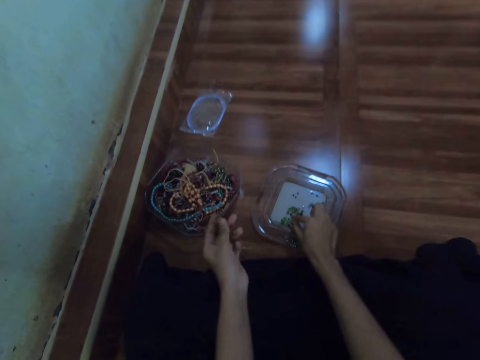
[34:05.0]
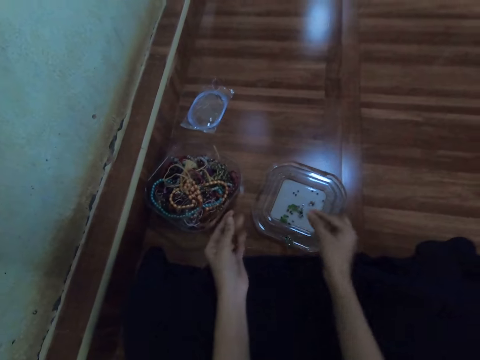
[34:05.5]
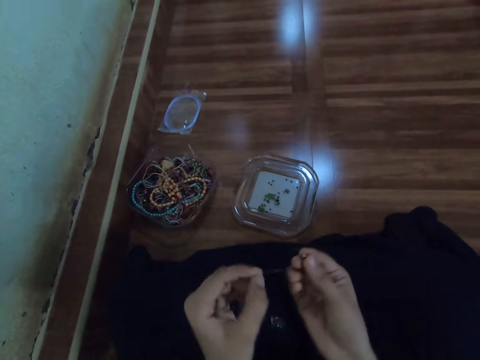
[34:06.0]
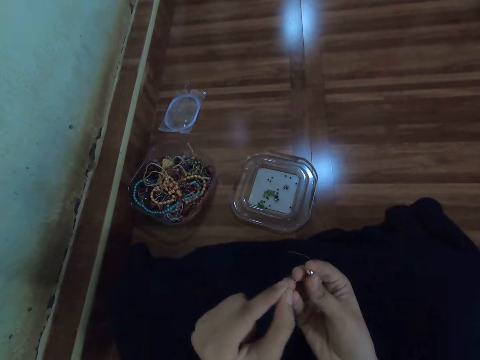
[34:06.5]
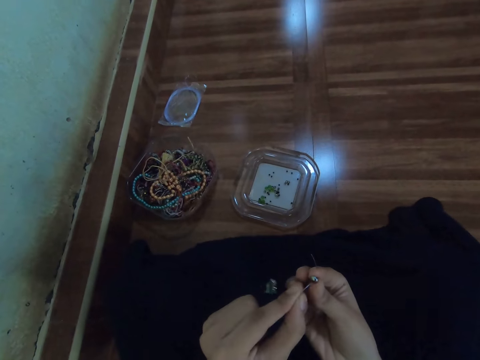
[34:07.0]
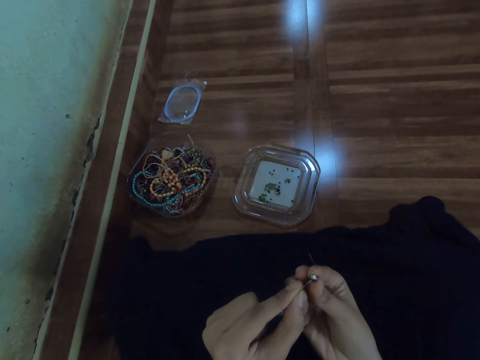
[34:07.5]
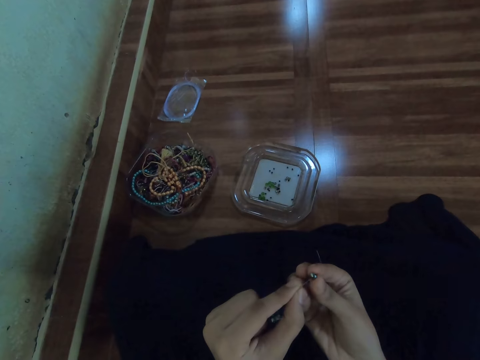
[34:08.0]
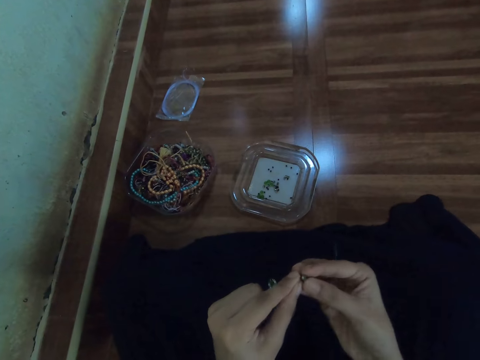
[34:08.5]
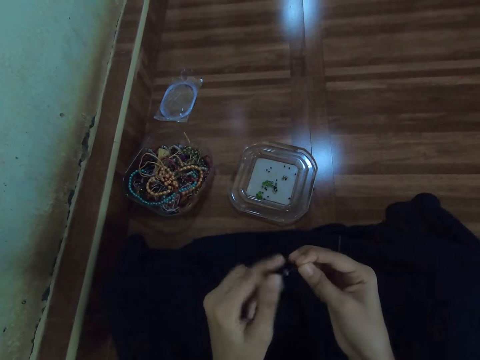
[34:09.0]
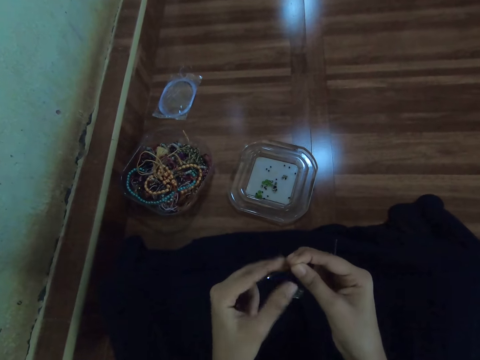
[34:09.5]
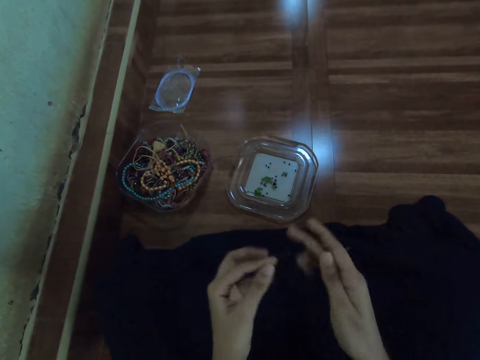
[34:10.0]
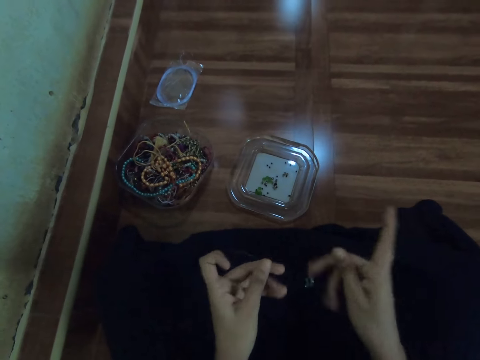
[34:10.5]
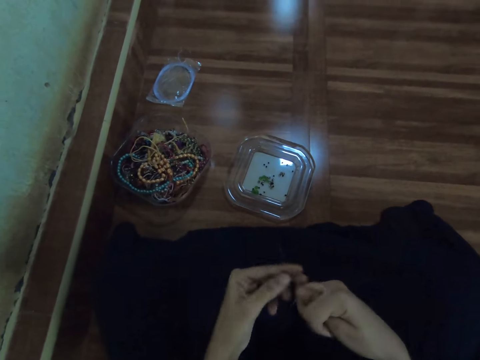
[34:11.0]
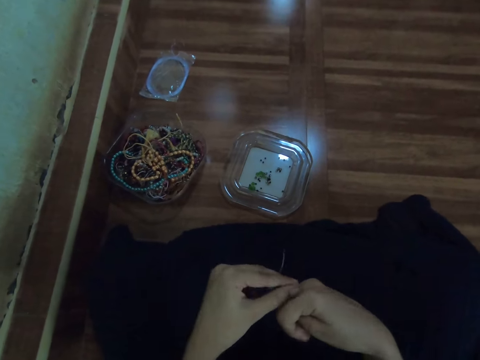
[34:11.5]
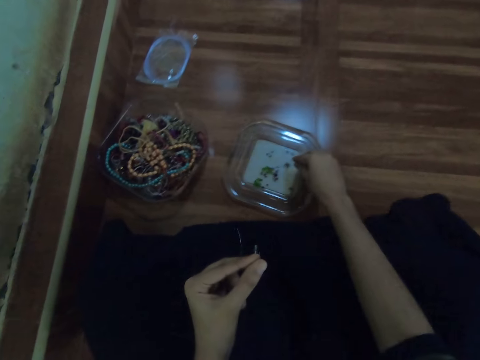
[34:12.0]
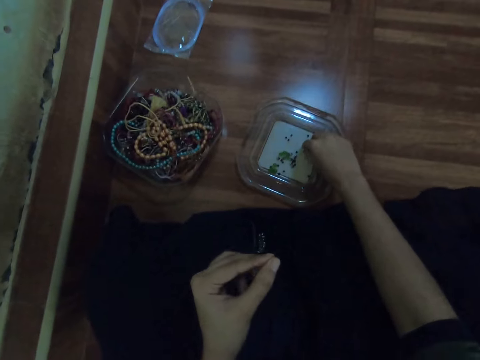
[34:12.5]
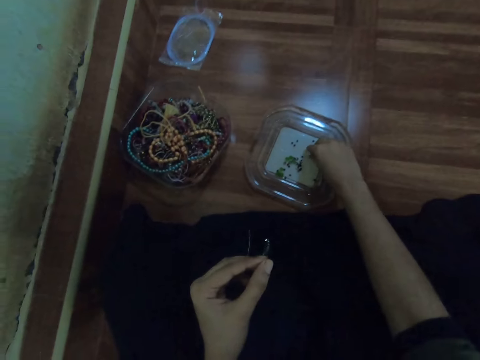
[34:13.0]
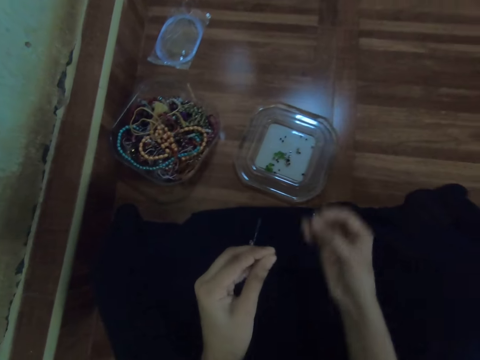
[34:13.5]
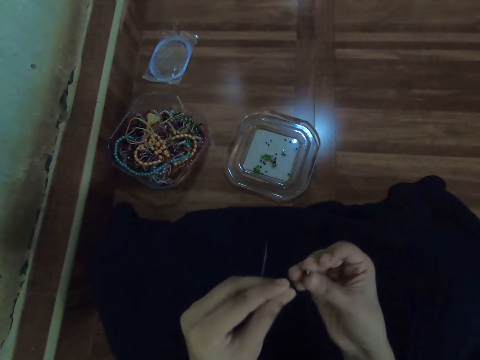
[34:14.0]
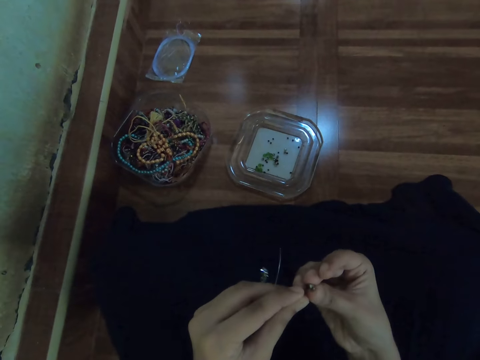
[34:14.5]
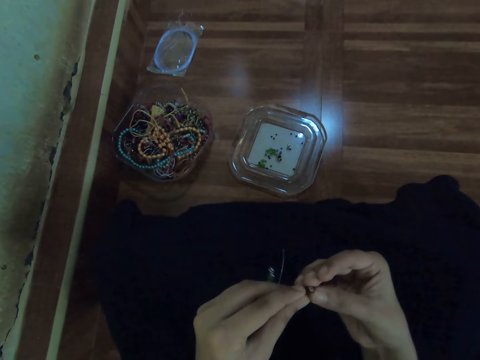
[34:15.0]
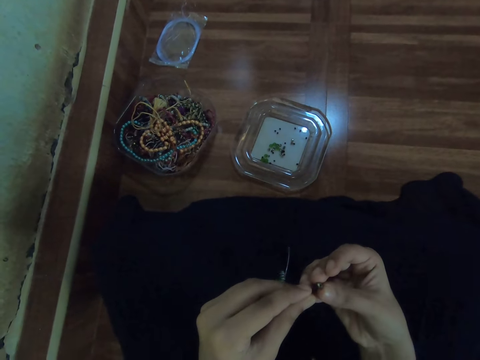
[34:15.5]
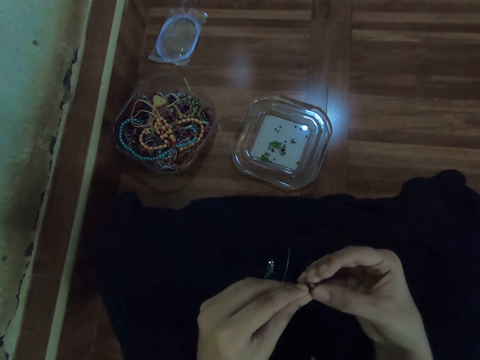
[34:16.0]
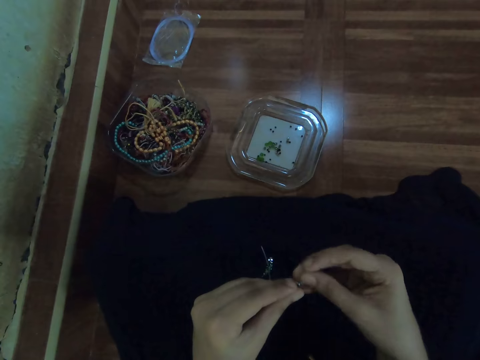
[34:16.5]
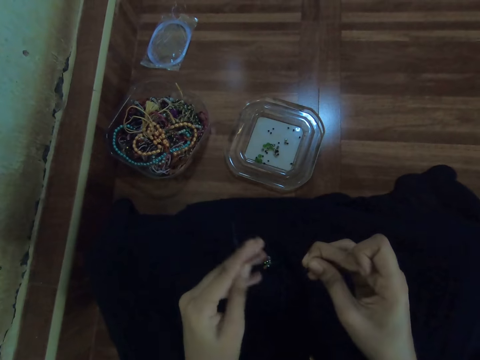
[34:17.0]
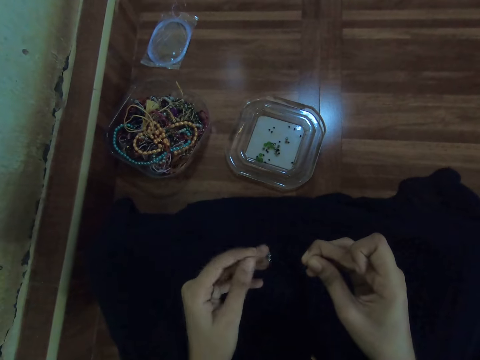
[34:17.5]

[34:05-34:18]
The camera wearer picks a bead from the bowl of beads on the floor with her right hand. She inserts the bead in the fishing line with her right hand. She picks a bead from the bowl of beads on the floor with her right hand. She inserts the bead in the fishing line with her right hand.

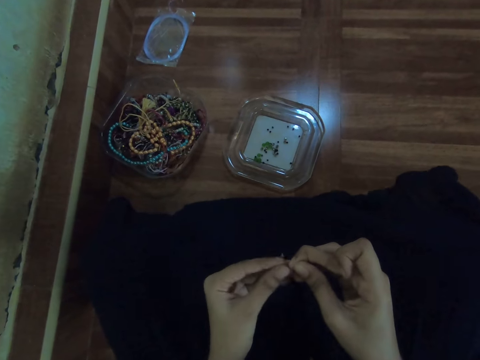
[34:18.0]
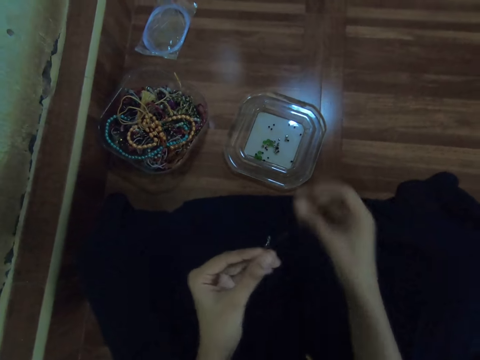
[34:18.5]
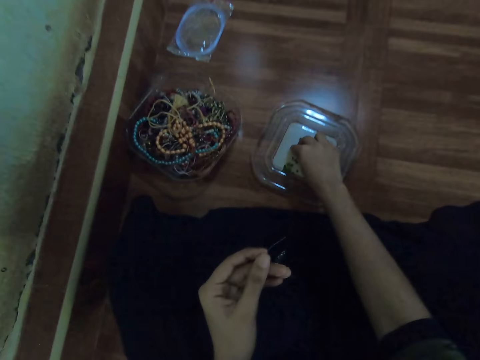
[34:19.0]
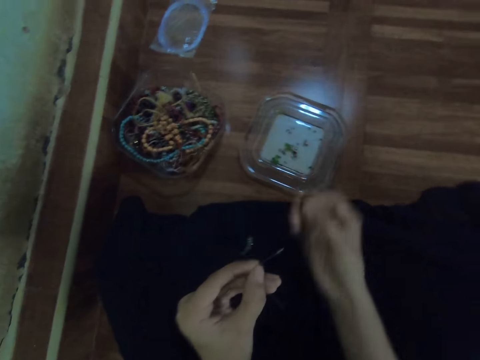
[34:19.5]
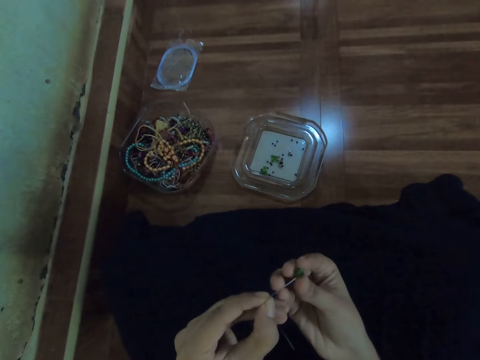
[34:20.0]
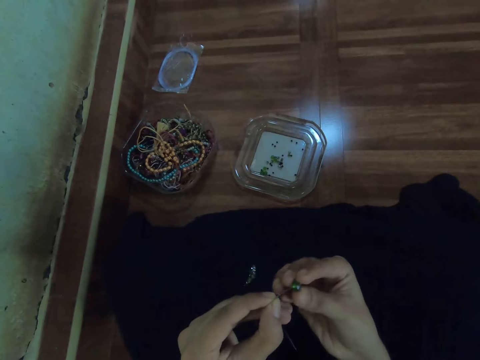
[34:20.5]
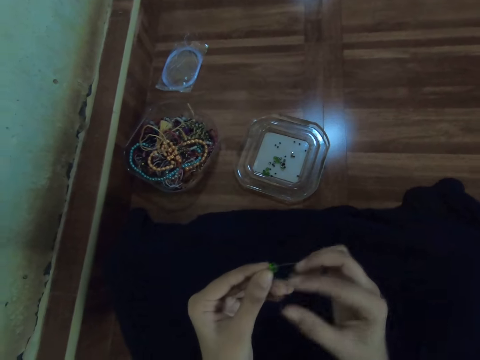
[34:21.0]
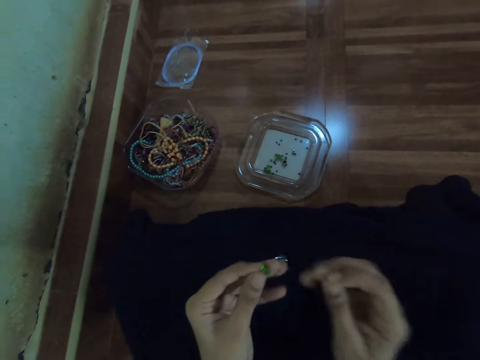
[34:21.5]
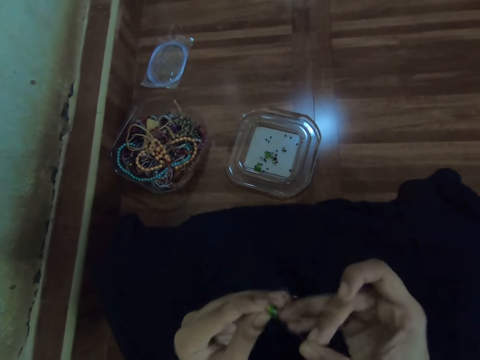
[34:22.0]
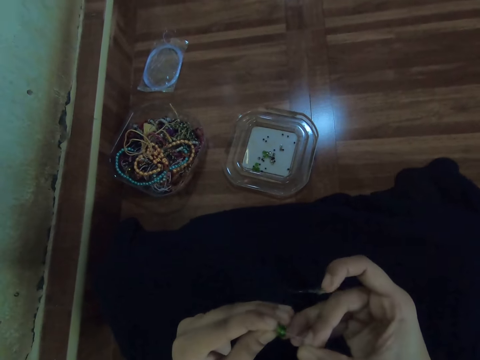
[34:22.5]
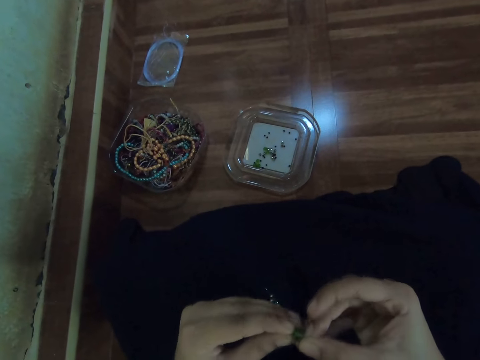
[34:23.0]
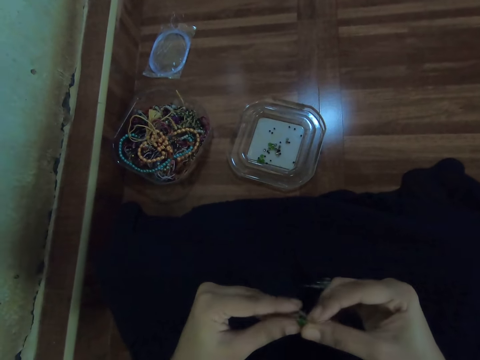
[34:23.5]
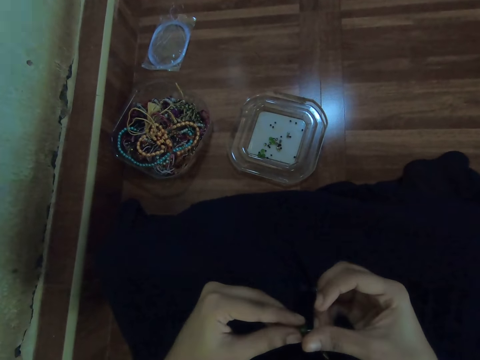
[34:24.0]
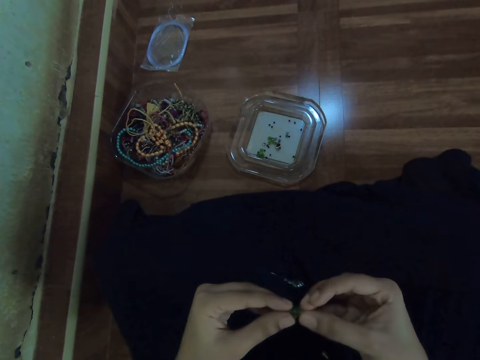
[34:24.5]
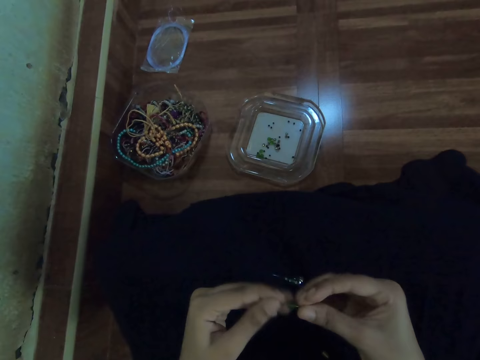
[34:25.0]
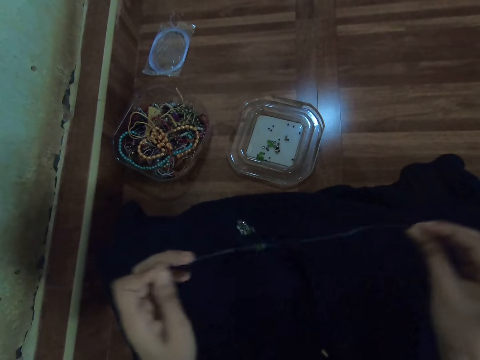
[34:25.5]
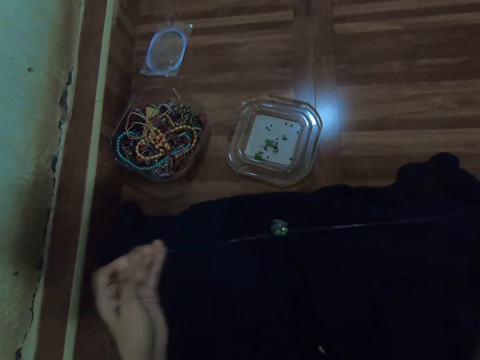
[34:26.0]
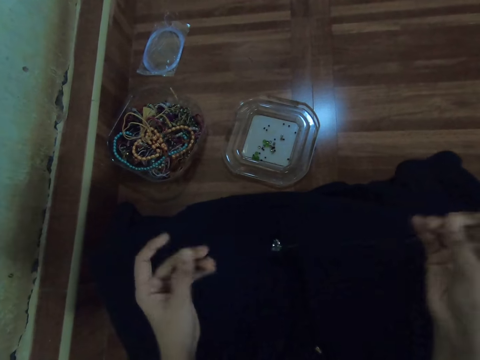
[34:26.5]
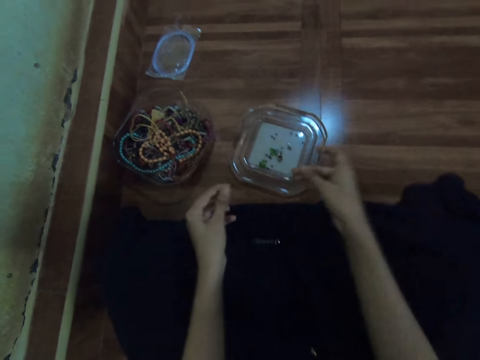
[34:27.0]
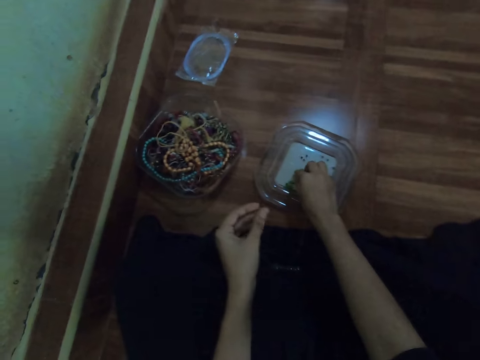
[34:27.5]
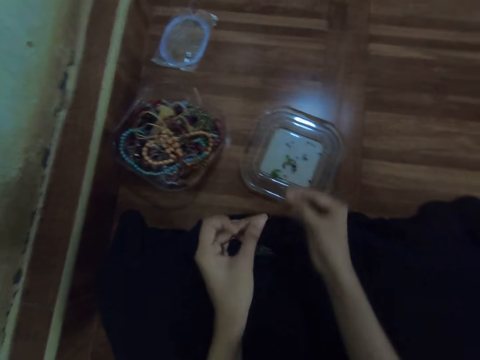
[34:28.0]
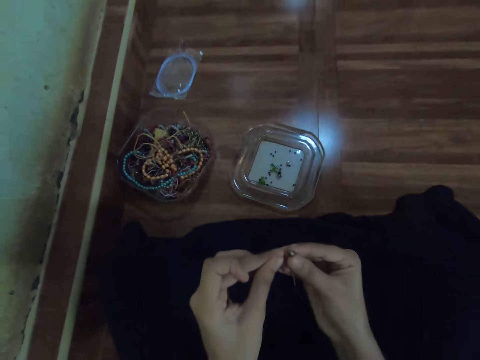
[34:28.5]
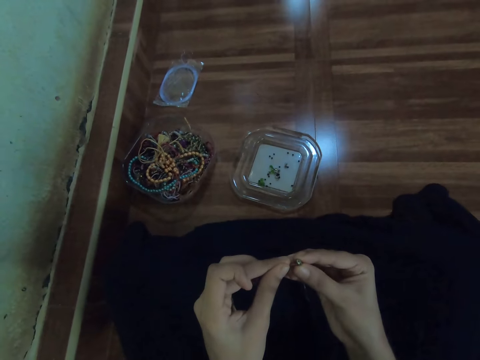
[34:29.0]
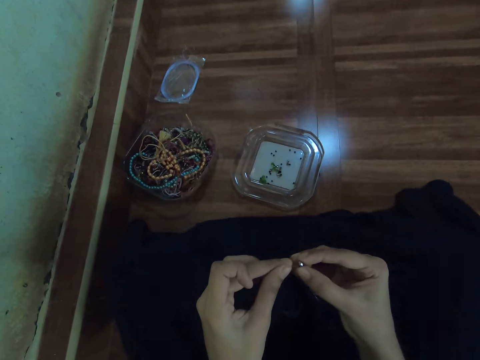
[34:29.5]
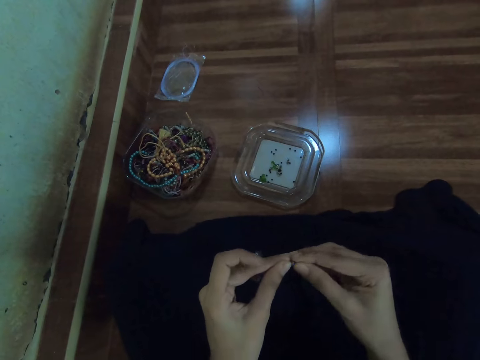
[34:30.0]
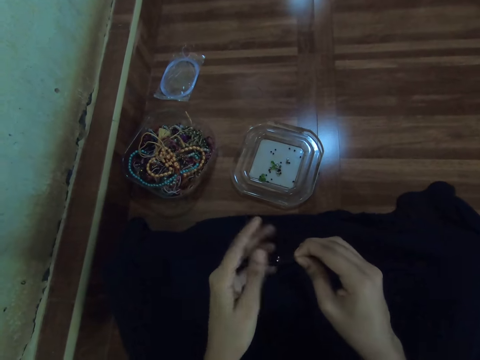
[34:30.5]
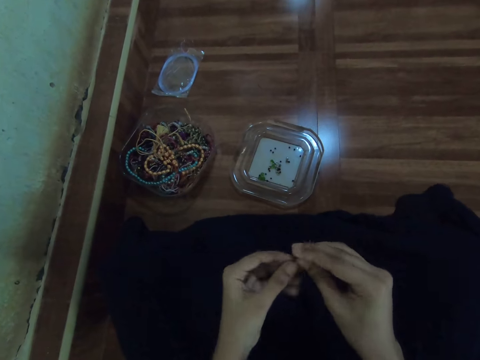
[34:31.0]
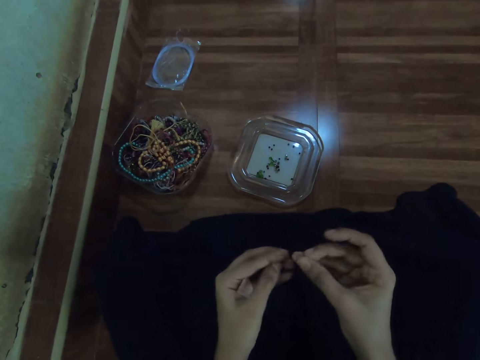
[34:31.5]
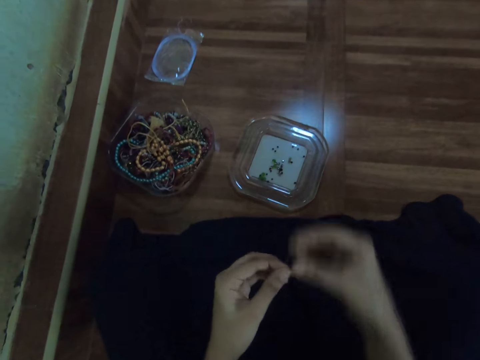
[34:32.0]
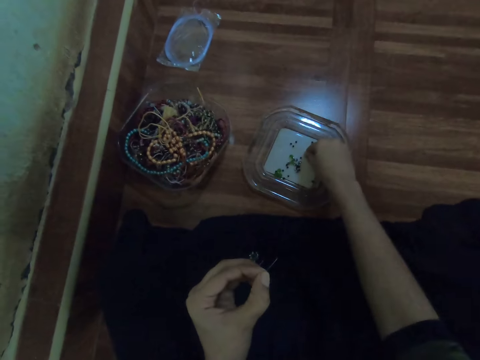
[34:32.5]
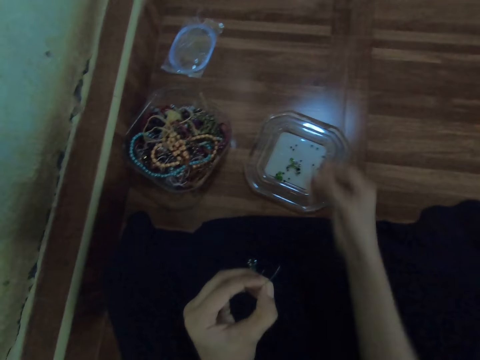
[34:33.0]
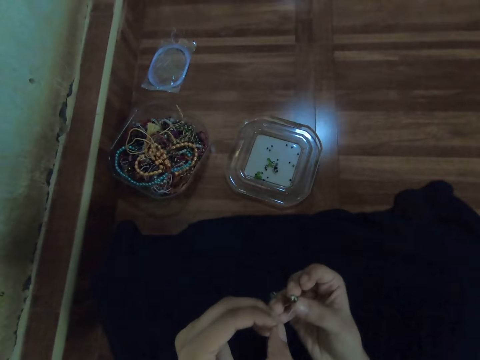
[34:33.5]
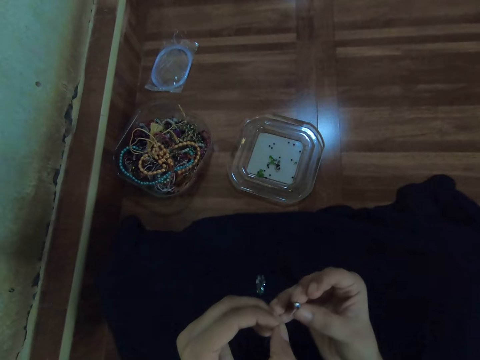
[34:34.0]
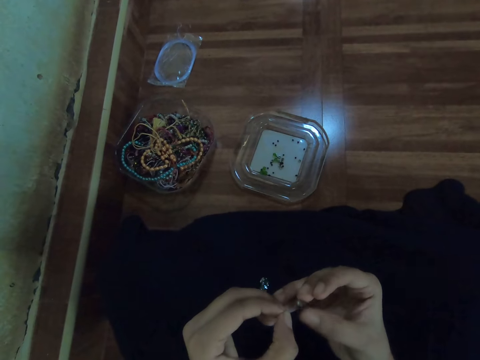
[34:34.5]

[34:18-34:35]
The camera wearer picks a bead from the bowl of beads on the floor with her right hand. She inserts the bead in the fishing line with her right hand. She inserts the thread into the bead with her right hand. She picks a bead from the bowl of beads on the floor with her right hand. She inserts the bead in the fishing line with her right hand. She picks a bead from the bowl of beads on the floor with her right hand. She inserts the bead in the fishing line with her right hand.
